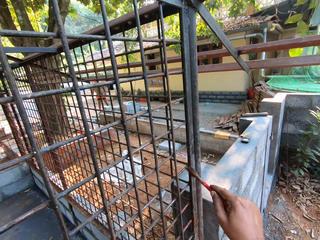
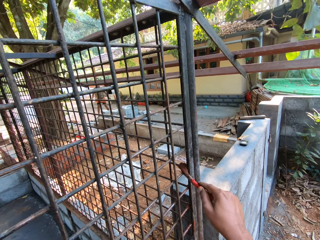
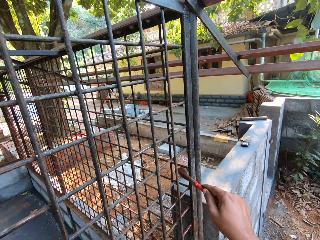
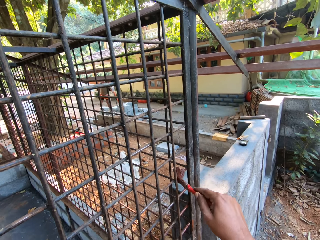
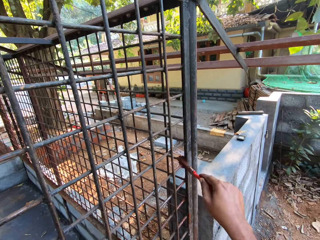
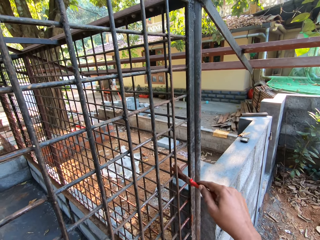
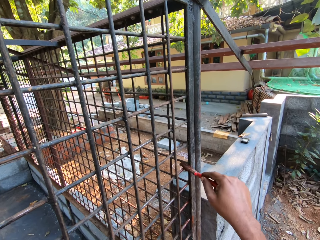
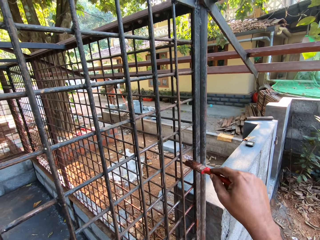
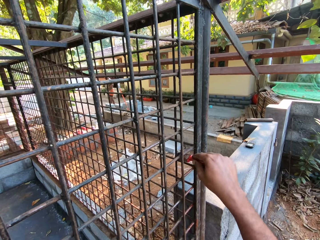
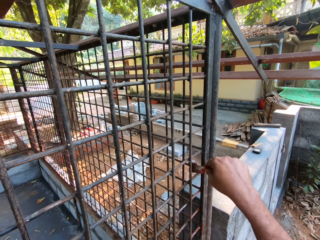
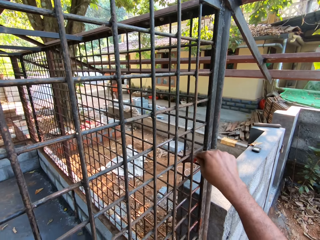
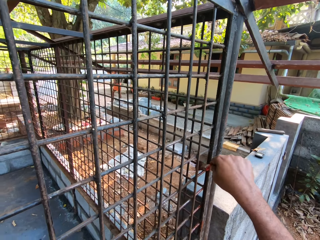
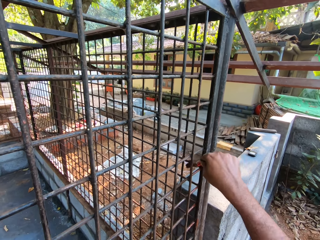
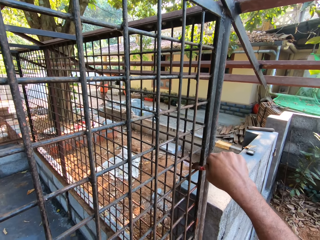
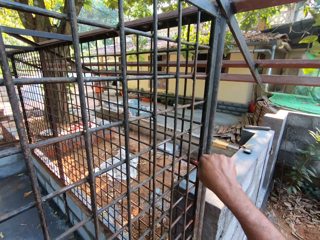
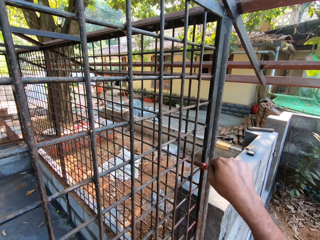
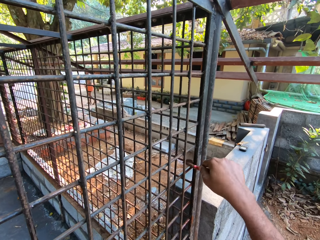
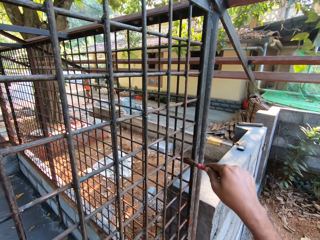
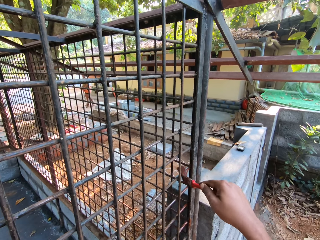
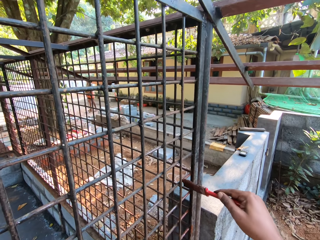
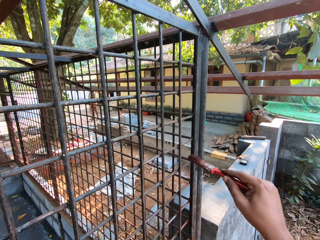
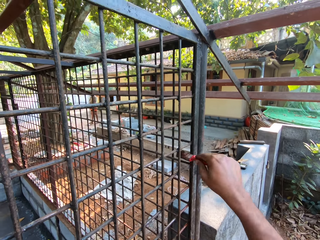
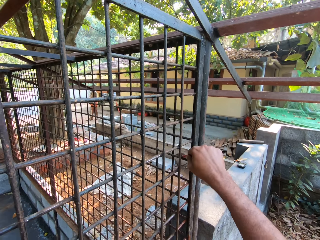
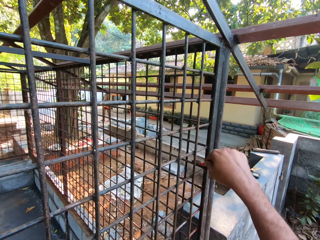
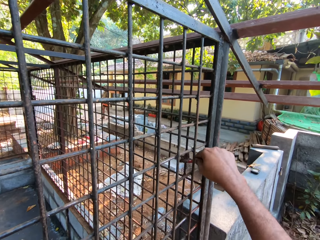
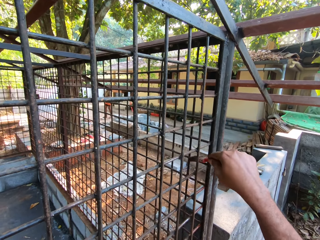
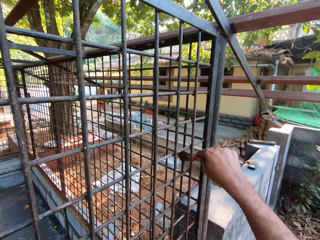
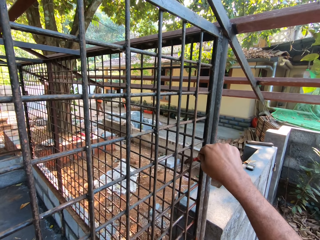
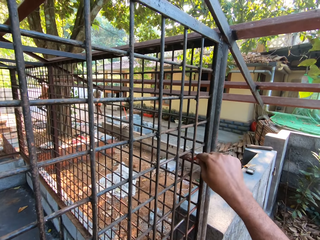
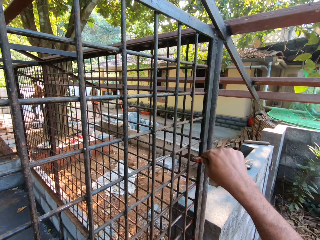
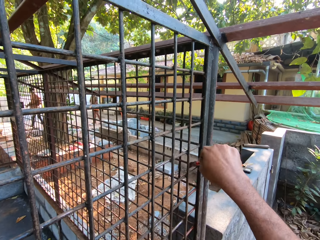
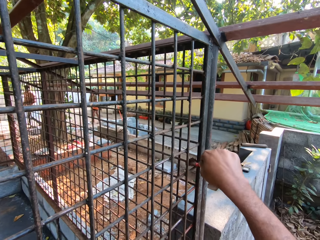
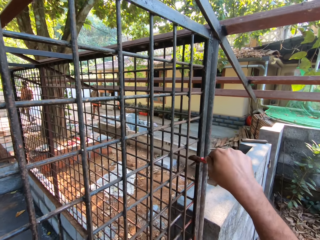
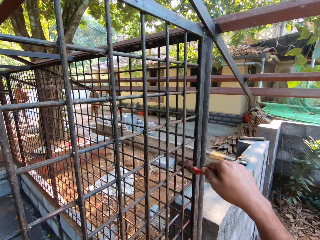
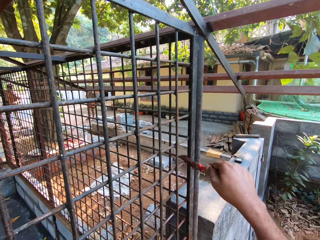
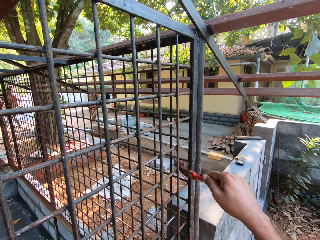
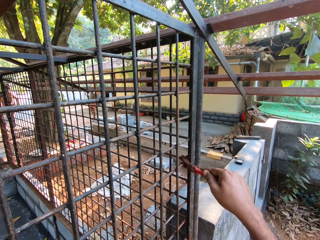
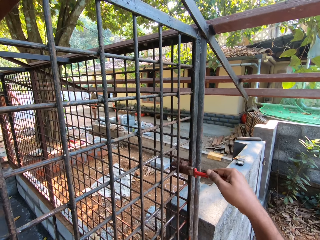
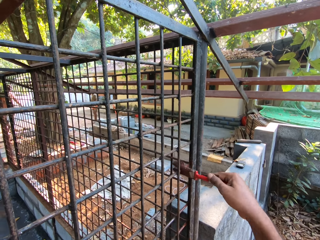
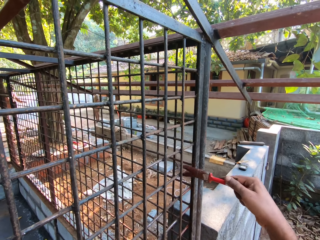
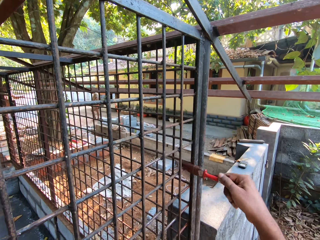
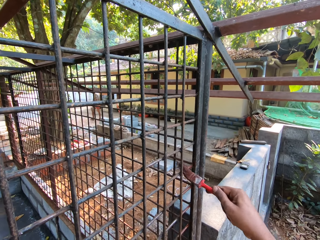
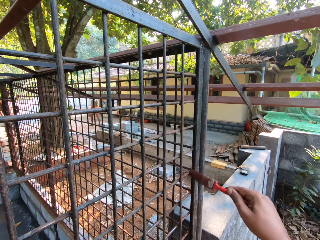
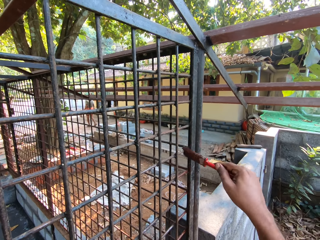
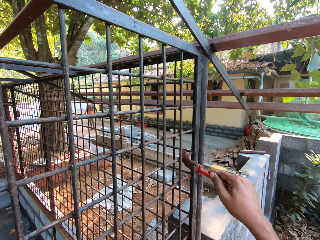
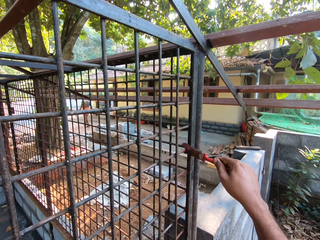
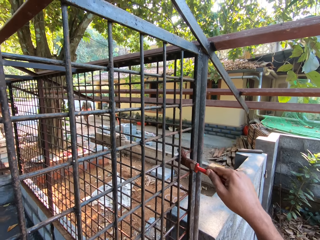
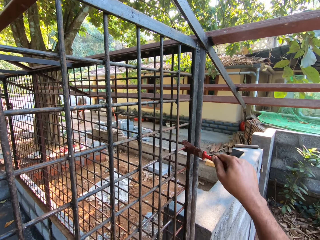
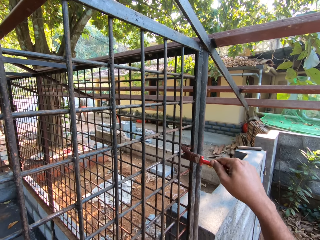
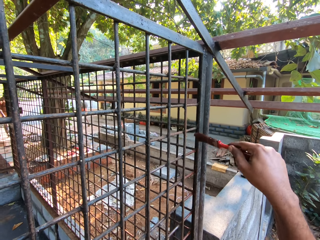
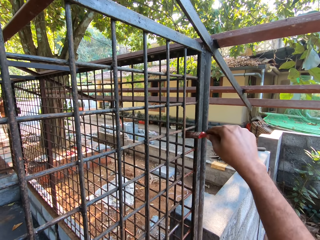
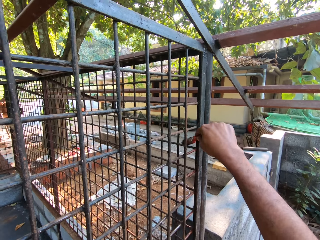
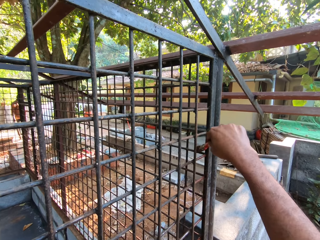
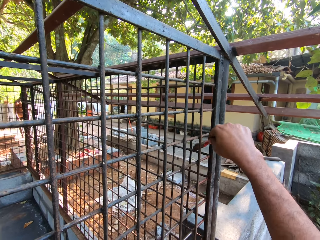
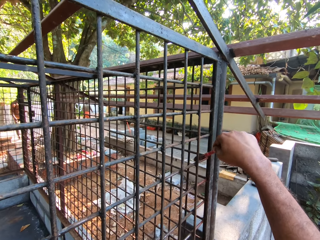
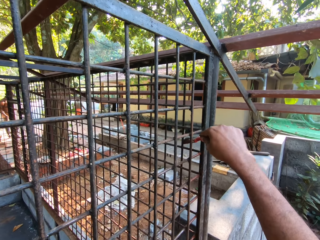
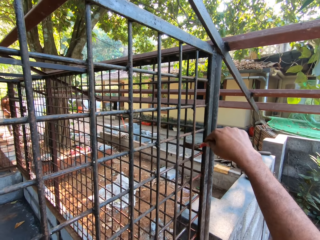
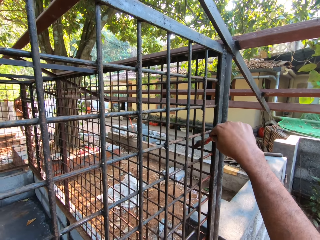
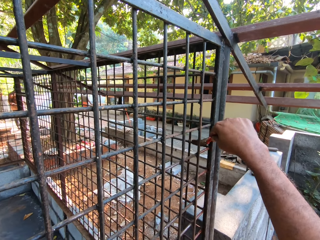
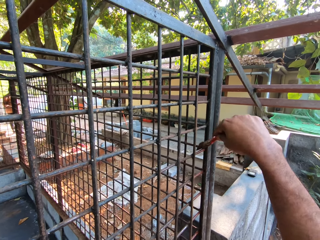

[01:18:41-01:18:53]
A man steps forward. The camera wearer paints the metal.

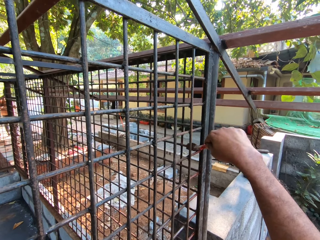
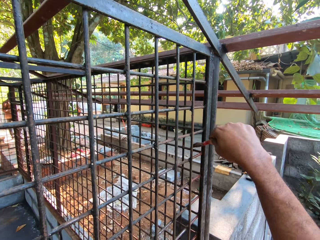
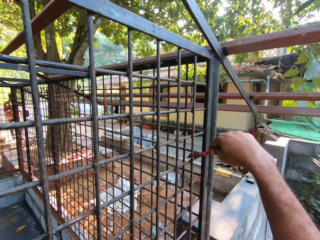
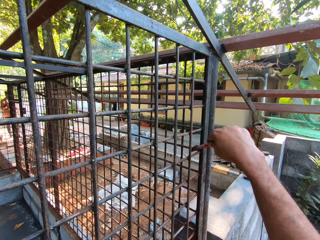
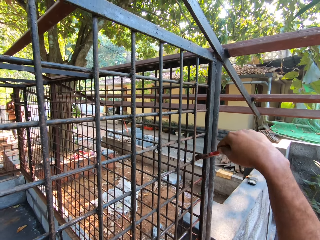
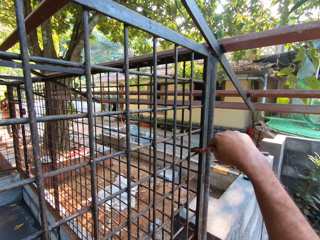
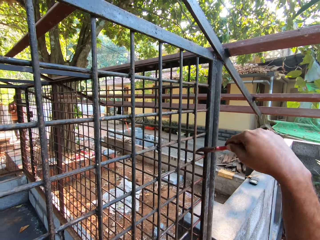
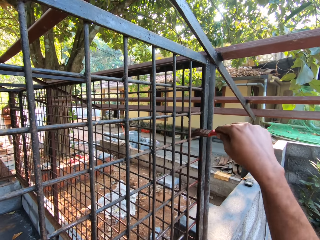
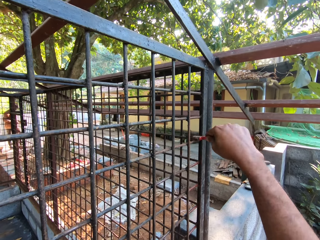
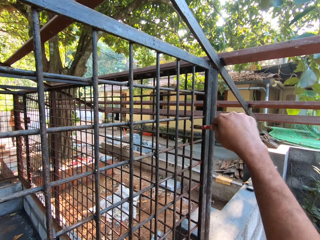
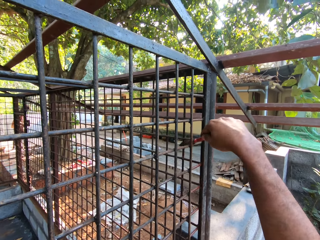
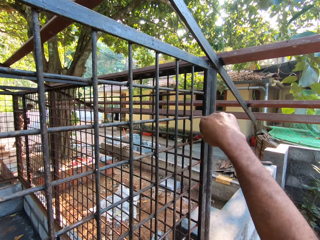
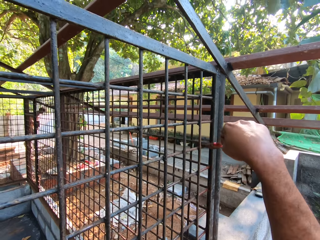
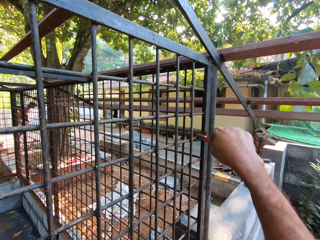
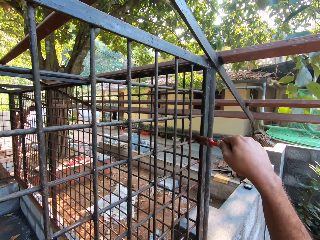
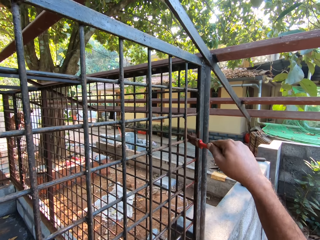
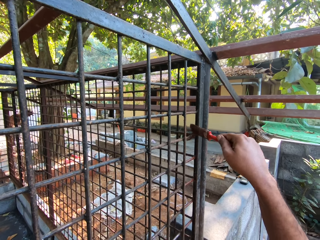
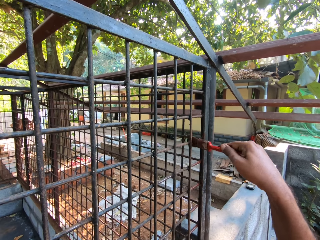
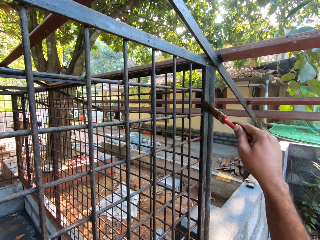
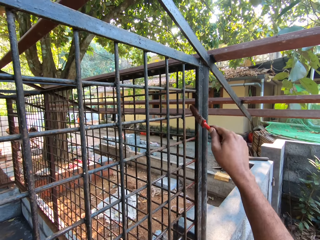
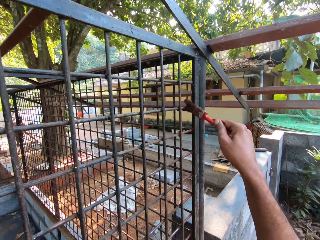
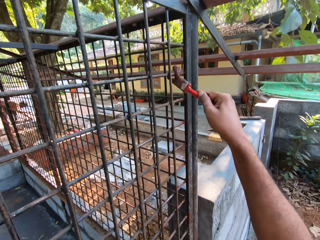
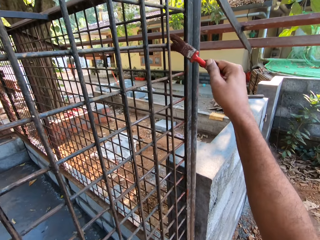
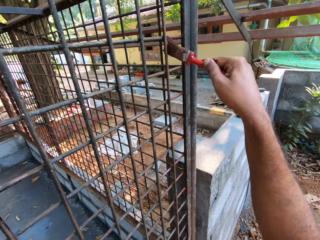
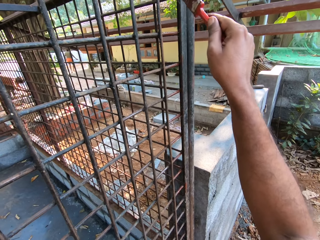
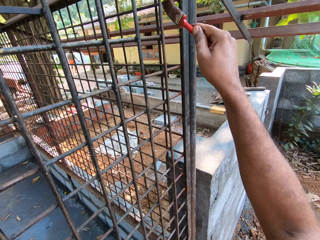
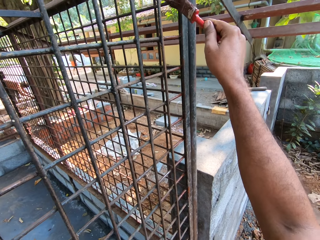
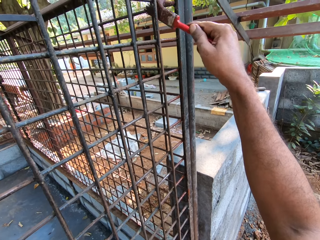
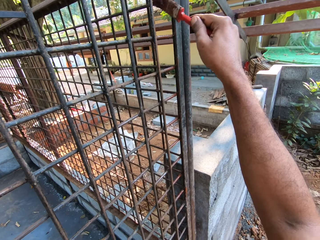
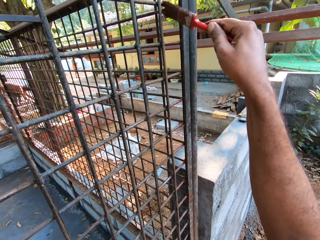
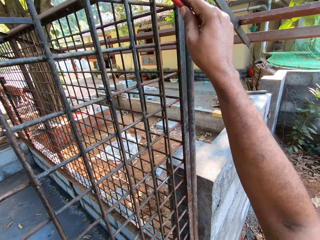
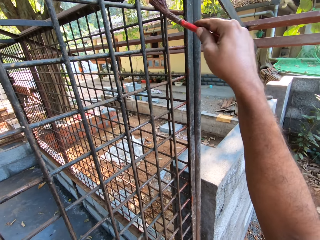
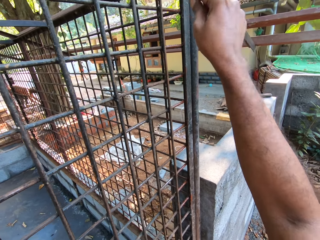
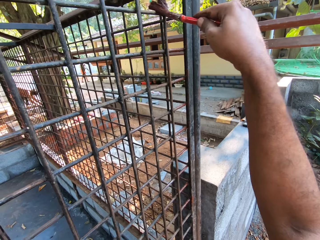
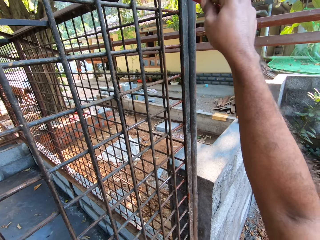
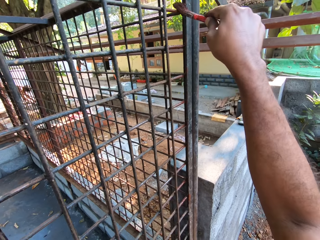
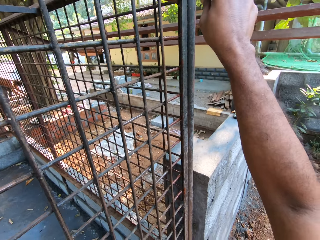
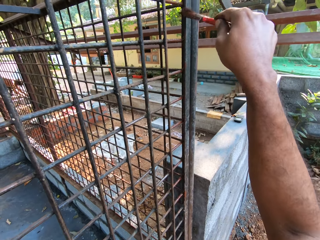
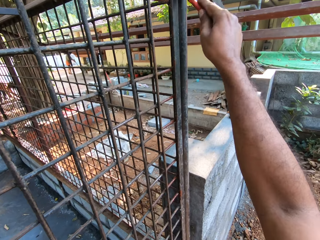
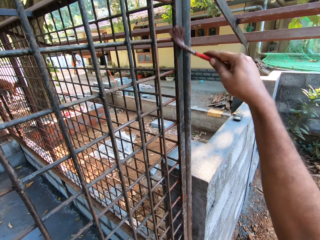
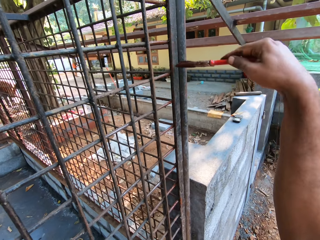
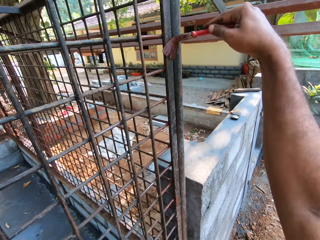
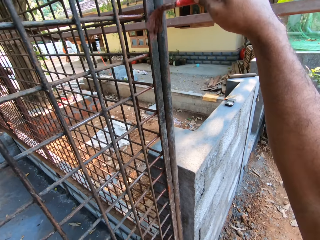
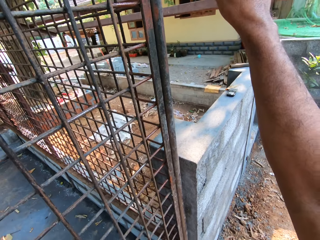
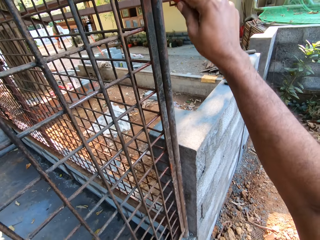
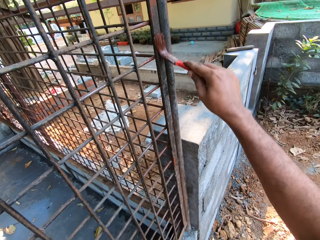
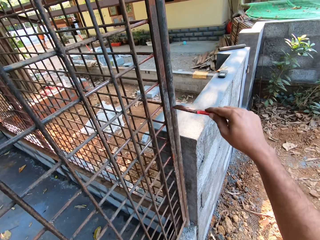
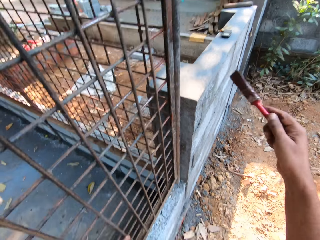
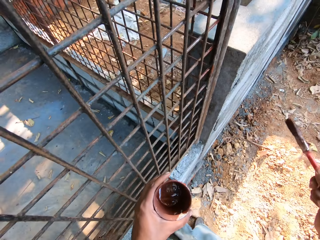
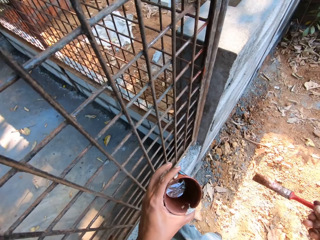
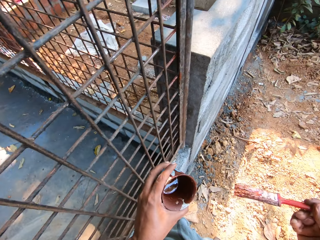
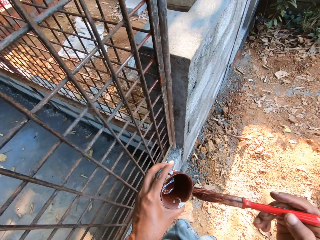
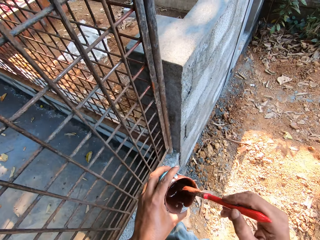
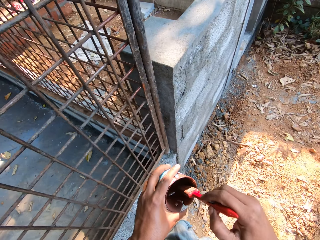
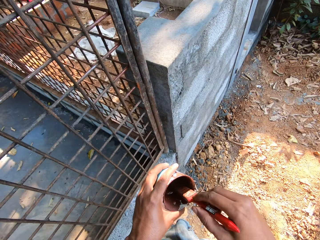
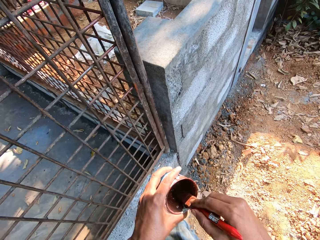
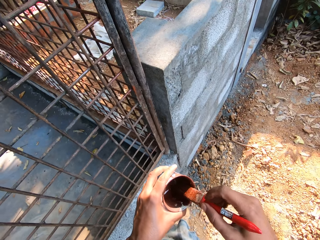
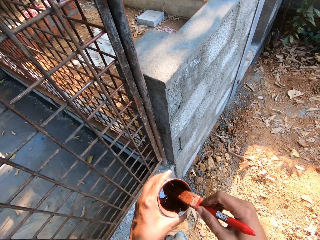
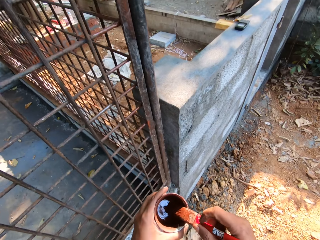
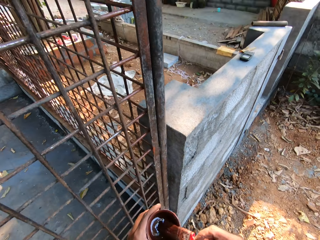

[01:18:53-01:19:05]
The camera wearer dips the paintbrush inside the cup of paint in his left hand with his right hand.
